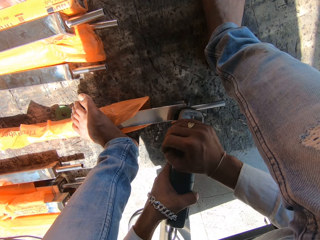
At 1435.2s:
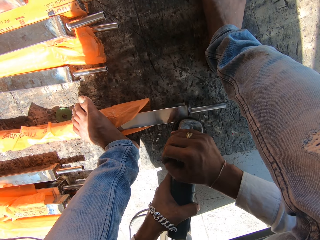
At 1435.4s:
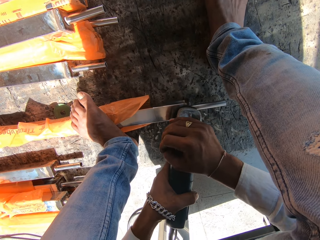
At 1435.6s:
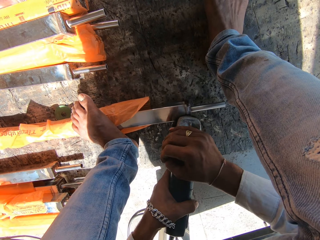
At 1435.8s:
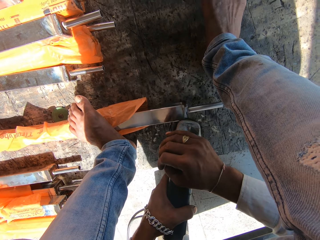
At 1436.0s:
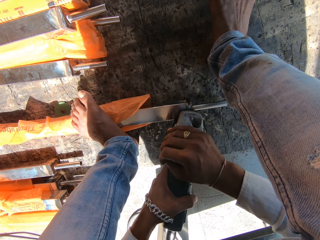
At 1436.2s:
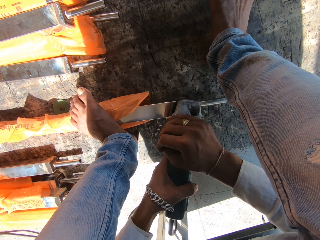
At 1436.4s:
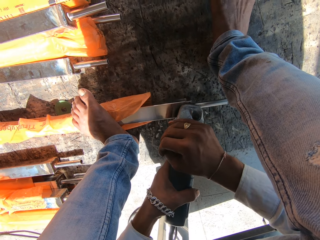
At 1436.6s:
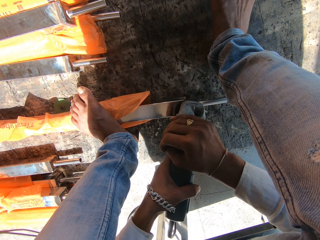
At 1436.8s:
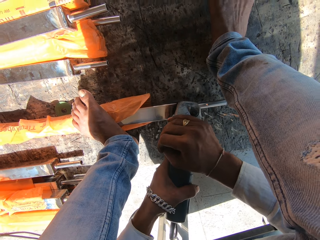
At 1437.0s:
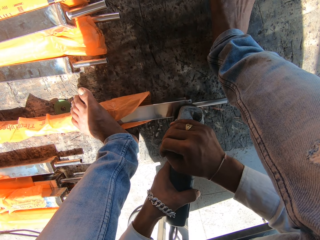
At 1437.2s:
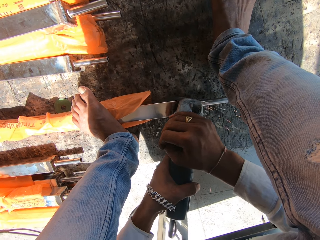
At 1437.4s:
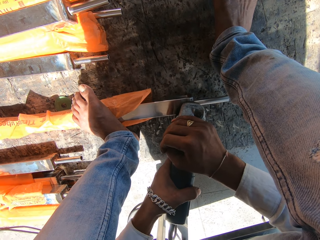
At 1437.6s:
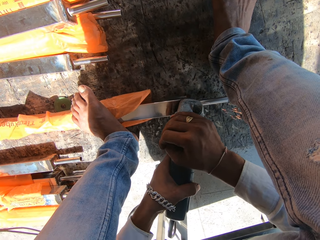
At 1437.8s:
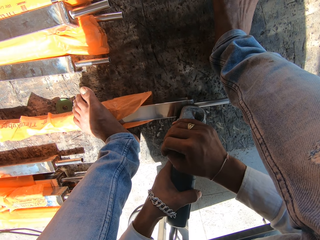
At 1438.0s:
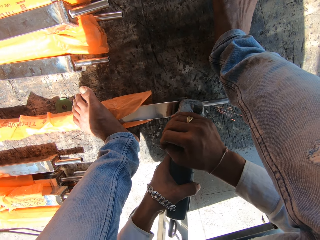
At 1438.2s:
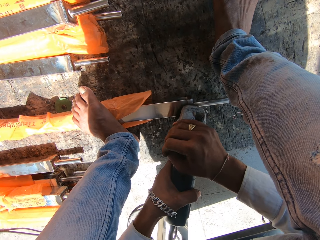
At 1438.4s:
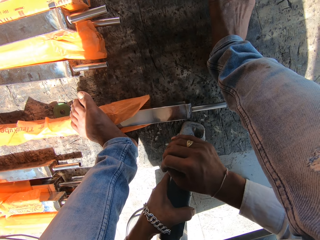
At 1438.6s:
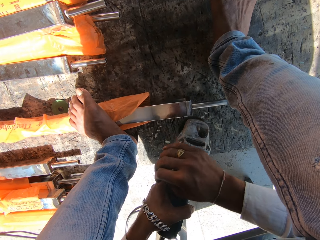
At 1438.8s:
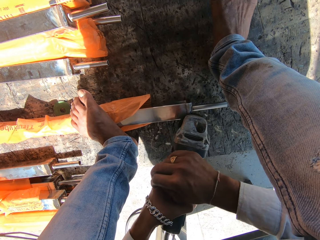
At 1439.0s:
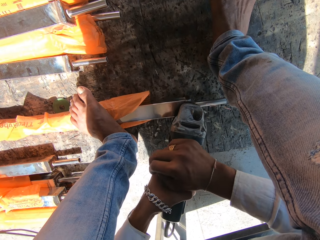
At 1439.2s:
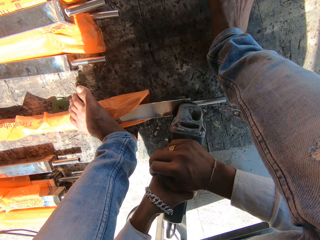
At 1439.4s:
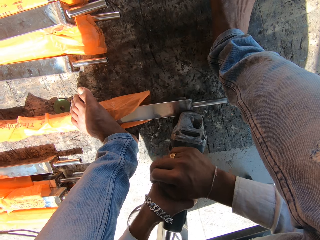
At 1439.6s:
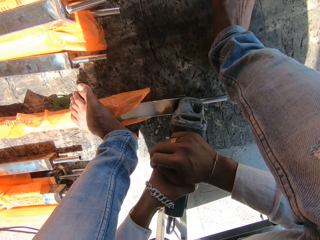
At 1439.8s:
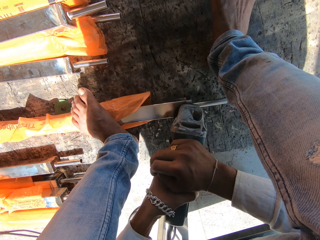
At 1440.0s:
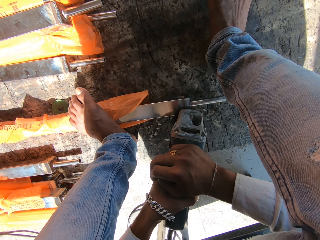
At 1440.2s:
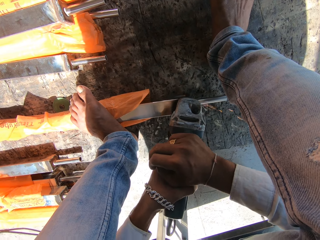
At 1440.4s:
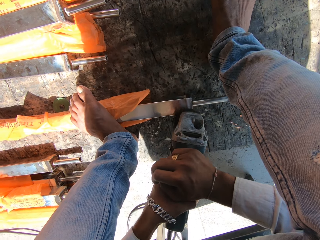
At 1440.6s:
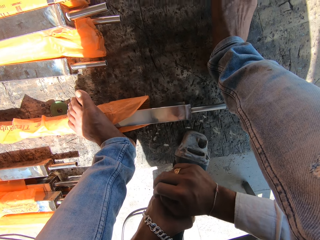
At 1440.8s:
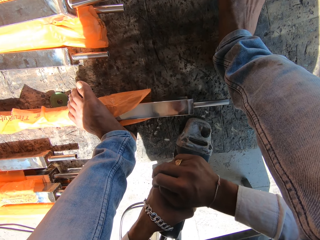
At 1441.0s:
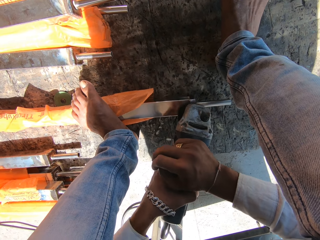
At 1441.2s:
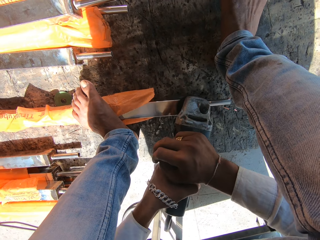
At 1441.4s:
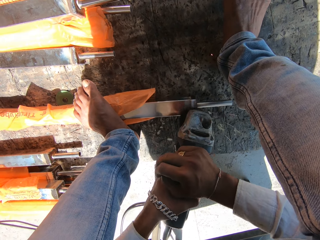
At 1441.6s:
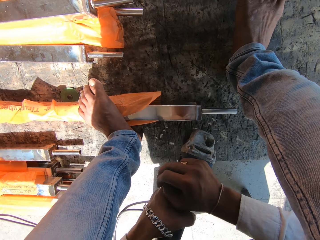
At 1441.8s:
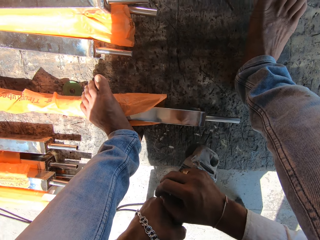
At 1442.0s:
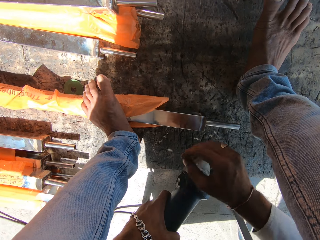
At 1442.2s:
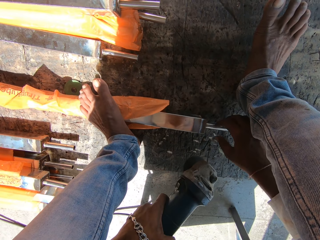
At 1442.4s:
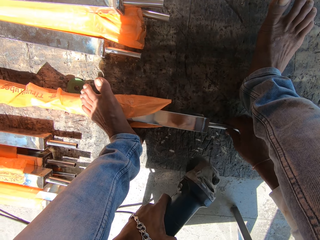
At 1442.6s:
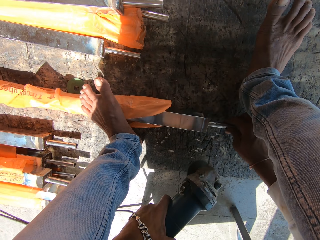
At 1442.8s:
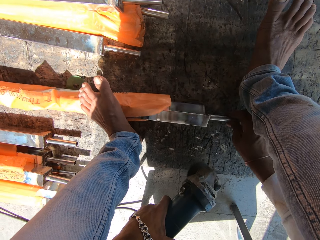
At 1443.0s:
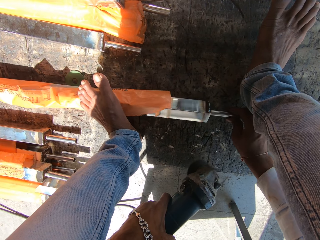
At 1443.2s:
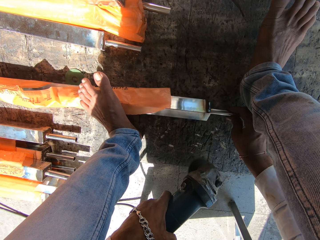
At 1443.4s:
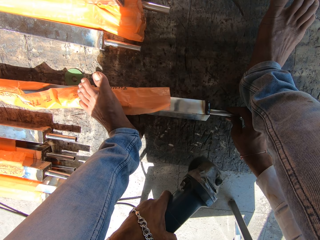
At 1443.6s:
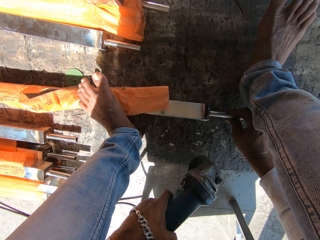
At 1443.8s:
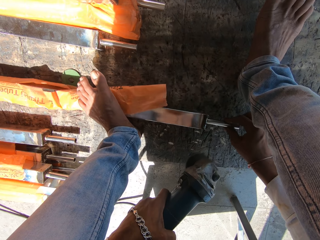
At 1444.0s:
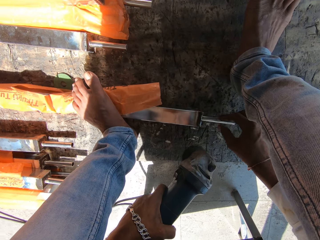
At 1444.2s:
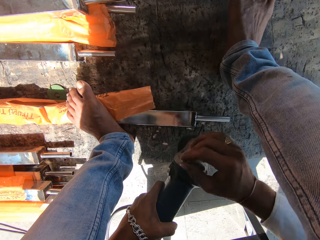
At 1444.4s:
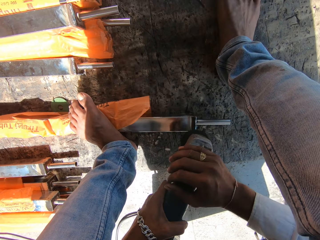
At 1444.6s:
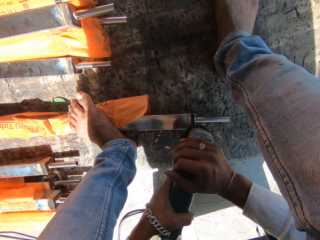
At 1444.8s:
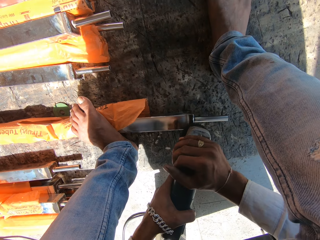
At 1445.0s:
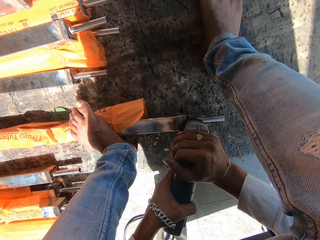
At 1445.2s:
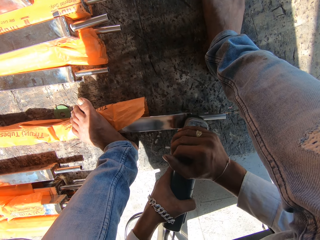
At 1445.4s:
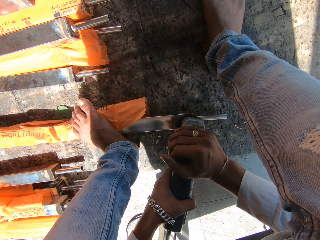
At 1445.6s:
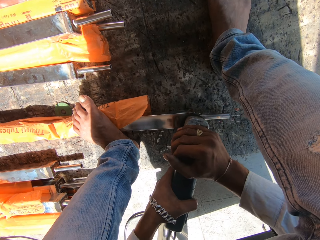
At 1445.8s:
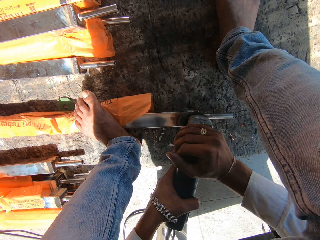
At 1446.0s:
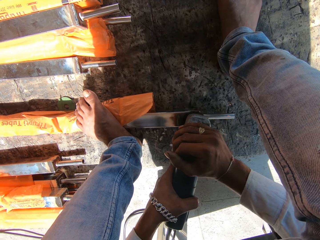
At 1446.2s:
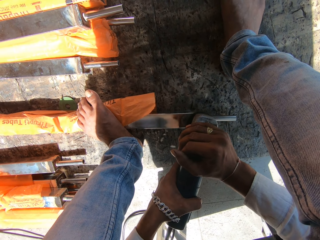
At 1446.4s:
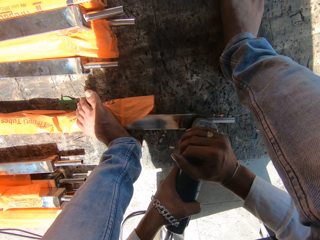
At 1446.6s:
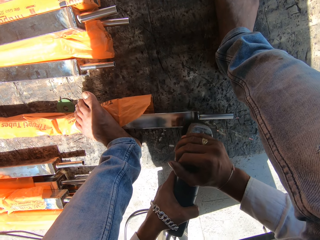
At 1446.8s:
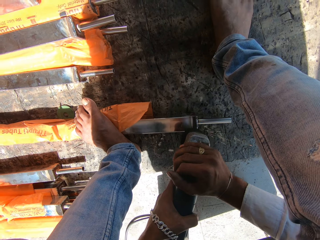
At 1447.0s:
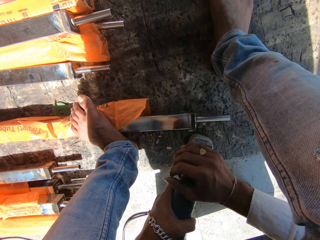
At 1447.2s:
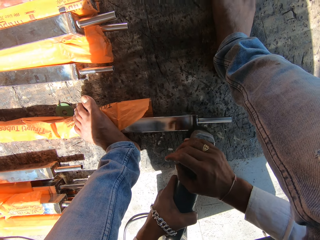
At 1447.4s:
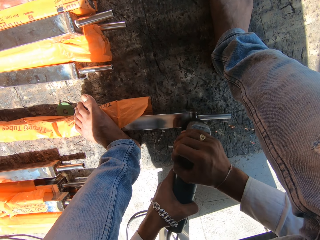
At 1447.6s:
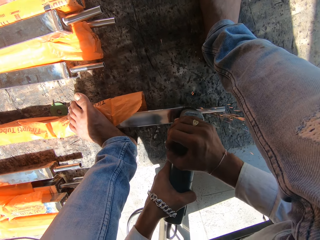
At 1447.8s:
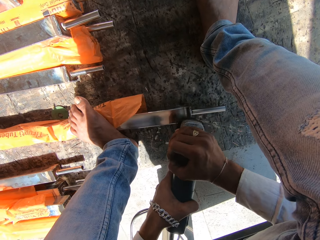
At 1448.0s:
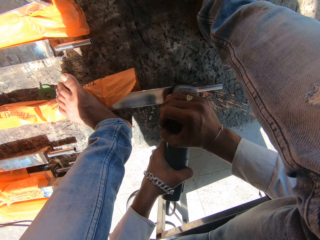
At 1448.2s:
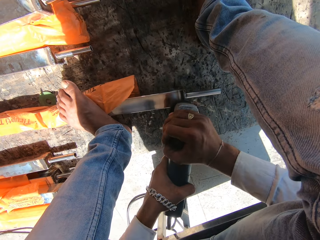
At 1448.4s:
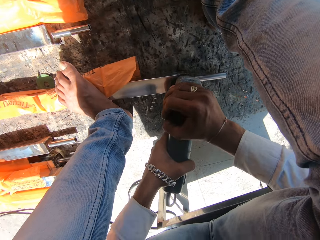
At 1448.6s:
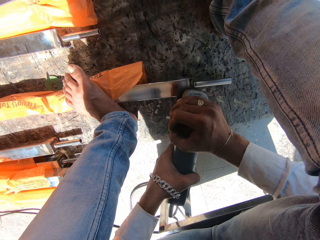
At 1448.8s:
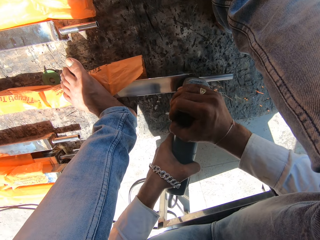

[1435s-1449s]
The camera wearer holds the angle grinder with his left hand. He turns the aluminum rail on the ground with his right hand. He polishes the aluminum rail with the angle grinder in both hands.

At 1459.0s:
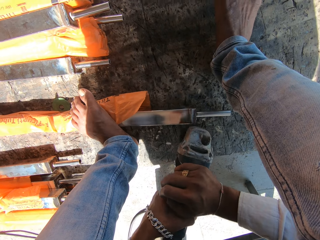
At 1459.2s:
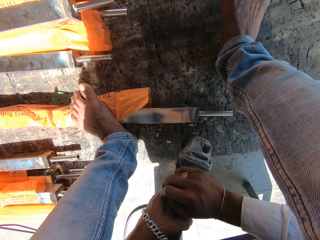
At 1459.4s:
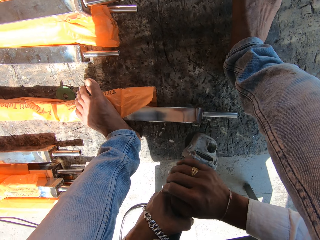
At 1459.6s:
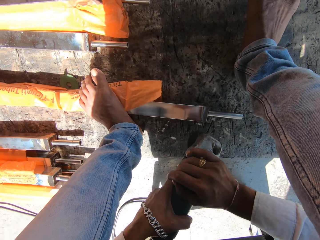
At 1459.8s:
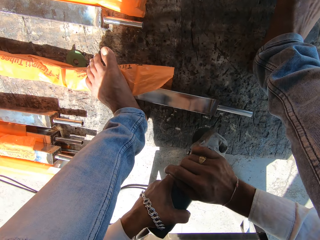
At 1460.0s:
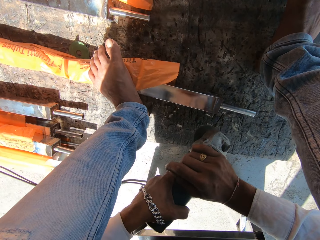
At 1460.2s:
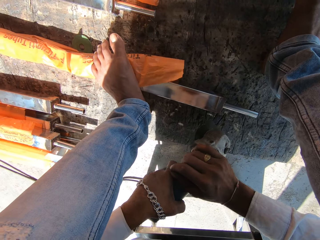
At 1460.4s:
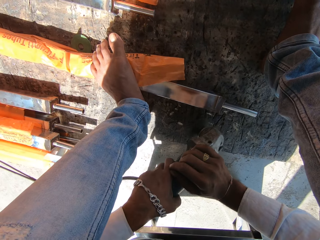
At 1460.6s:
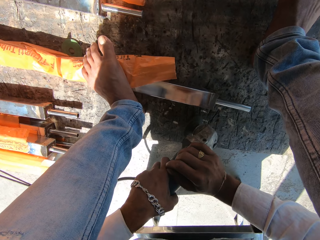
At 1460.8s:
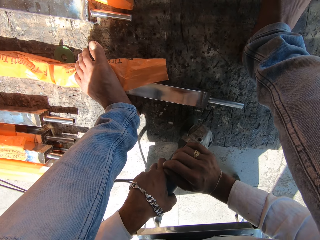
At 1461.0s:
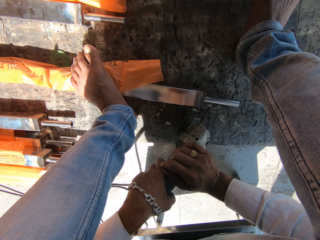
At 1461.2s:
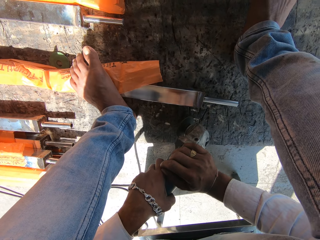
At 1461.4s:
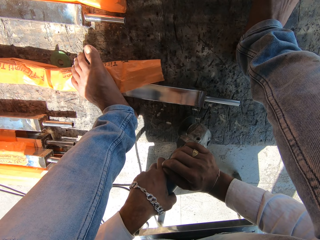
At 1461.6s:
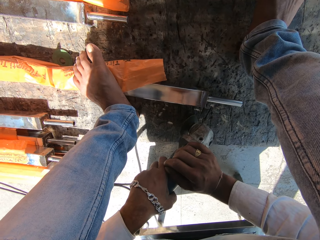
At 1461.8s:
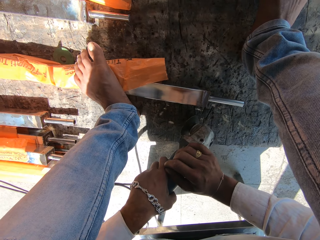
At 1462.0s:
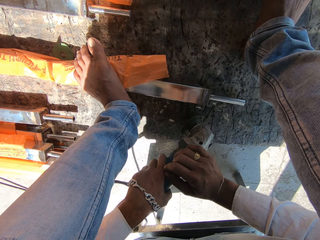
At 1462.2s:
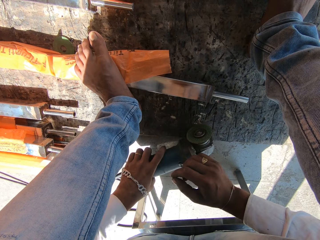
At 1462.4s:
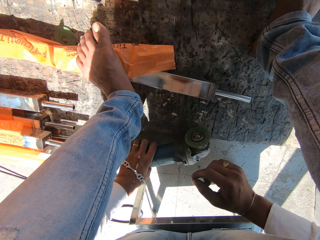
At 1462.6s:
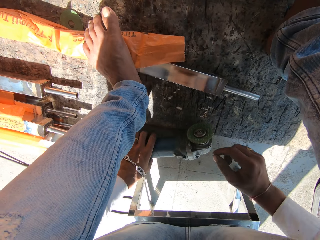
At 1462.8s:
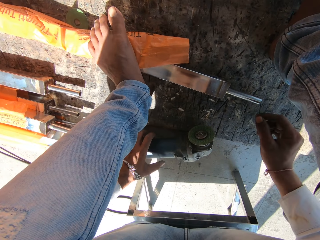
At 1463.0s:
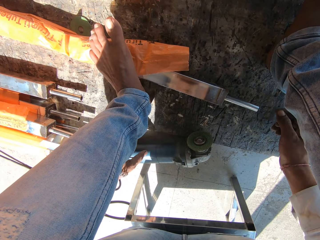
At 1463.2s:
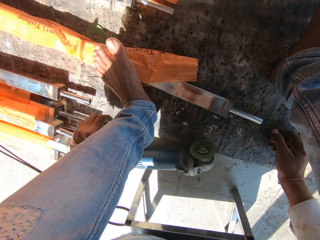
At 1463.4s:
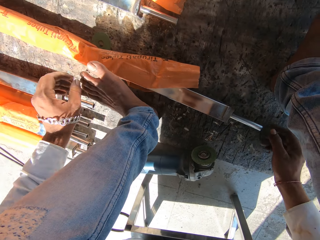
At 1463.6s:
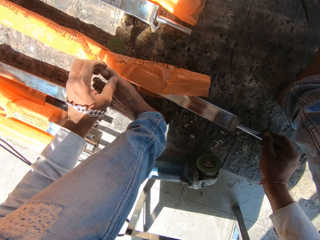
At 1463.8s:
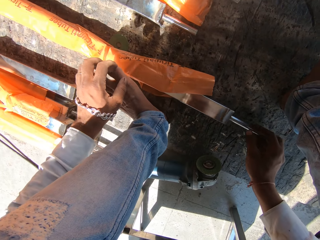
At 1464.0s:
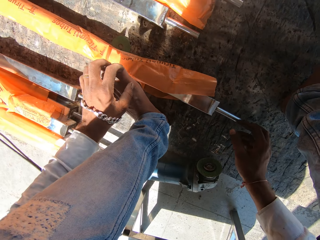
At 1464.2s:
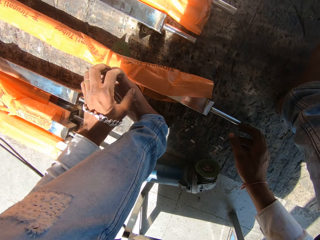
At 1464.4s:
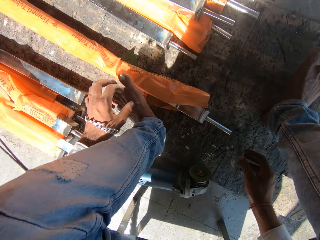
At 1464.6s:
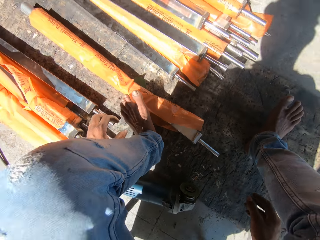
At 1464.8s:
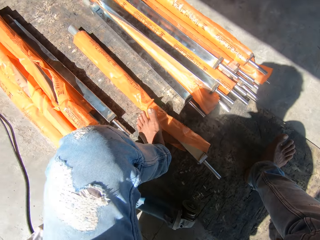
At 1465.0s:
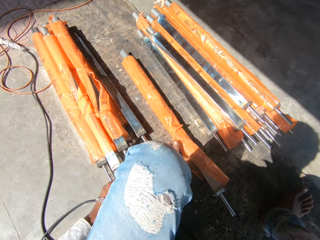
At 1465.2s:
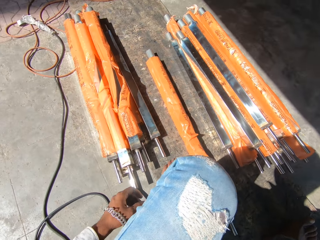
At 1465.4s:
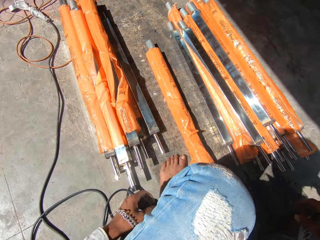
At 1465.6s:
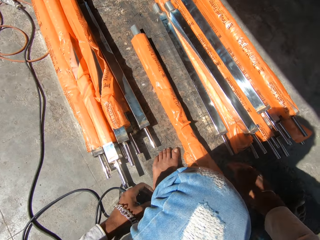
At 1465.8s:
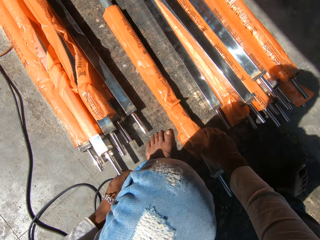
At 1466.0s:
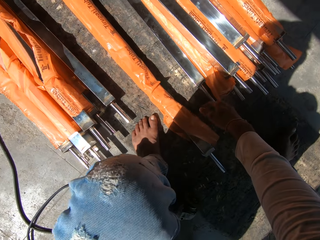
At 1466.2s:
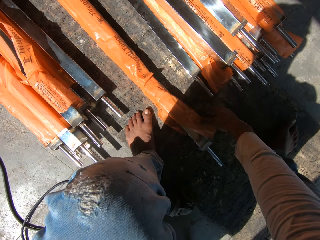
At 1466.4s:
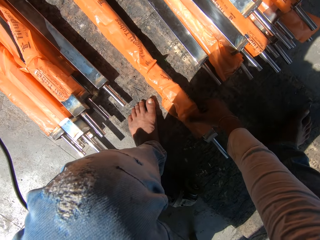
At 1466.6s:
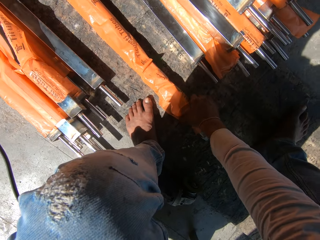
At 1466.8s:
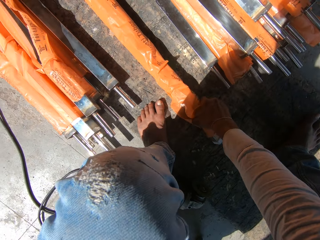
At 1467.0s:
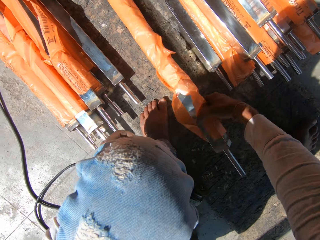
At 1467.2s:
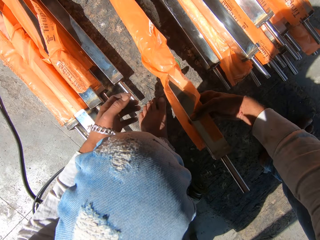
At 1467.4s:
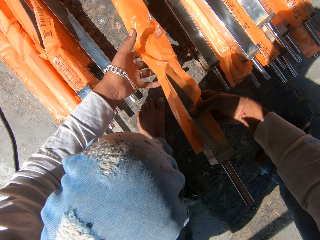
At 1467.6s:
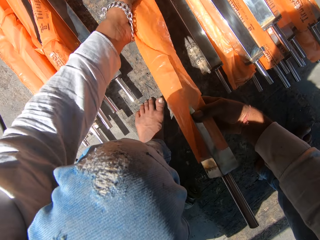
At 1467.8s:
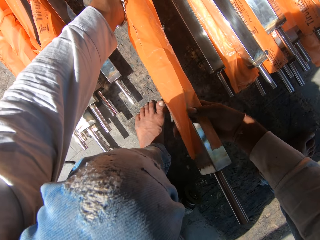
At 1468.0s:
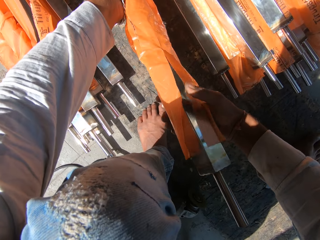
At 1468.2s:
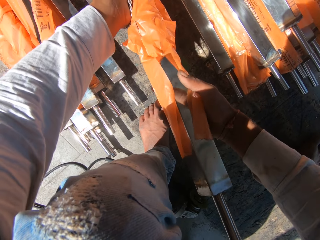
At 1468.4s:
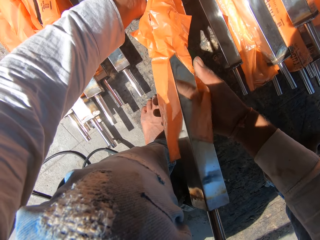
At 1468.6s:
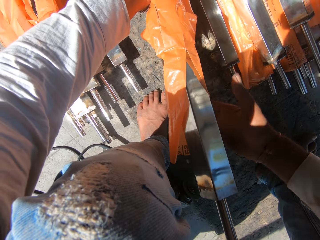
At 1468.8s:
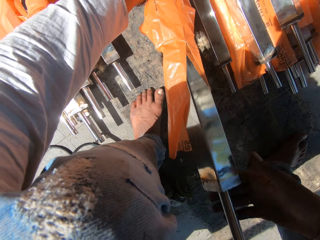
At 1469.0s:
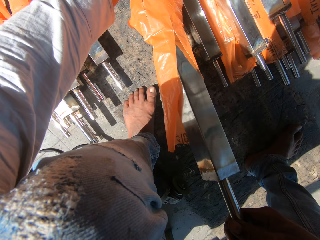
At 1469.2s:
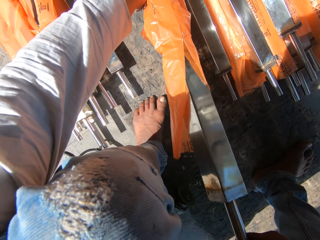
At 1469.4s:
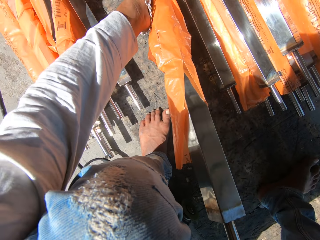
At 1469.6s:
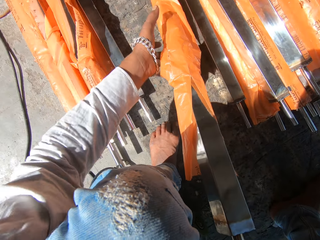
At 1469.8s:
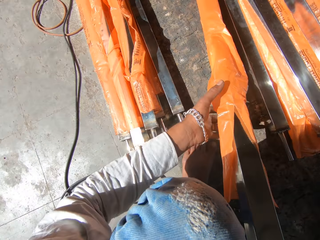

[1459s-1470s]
The camera wearer drops the angle grinder on the ground with his left hand. He moves the aluminum rail on the ground into the plastic paper with his right hand. He picks up the aluminum rail from the ground with his right hand. He touches the plastic paper. He holds the aluminum rail with both hands.
